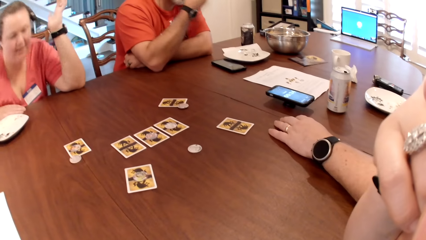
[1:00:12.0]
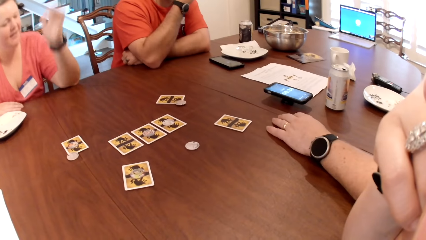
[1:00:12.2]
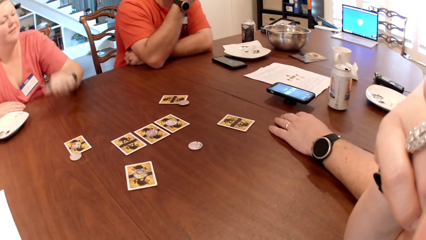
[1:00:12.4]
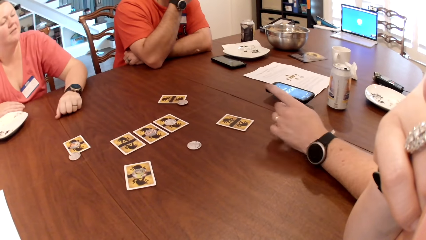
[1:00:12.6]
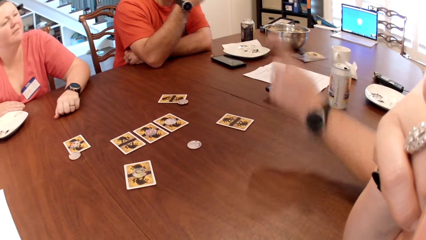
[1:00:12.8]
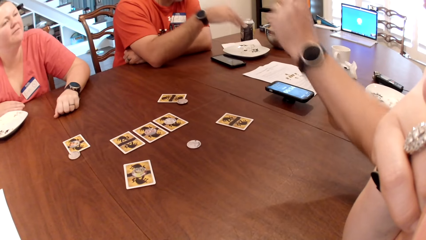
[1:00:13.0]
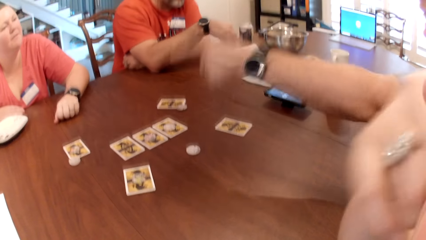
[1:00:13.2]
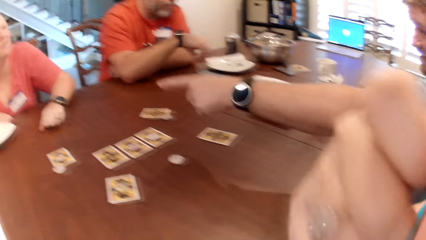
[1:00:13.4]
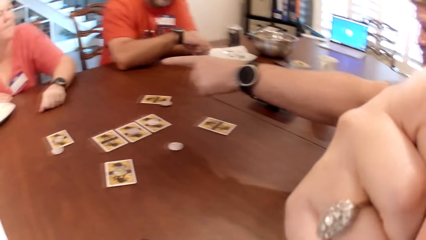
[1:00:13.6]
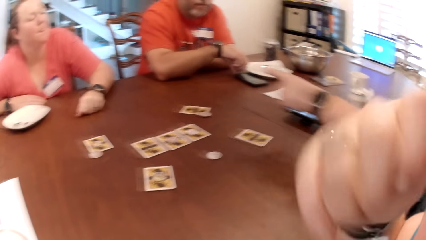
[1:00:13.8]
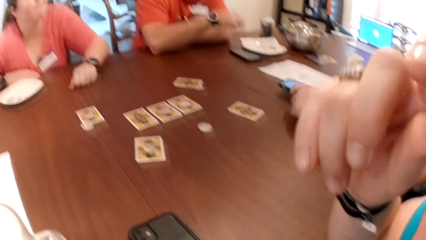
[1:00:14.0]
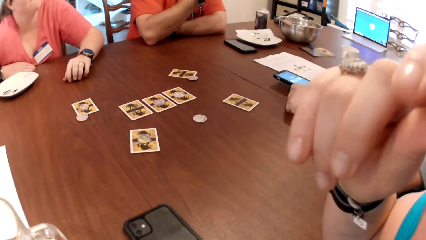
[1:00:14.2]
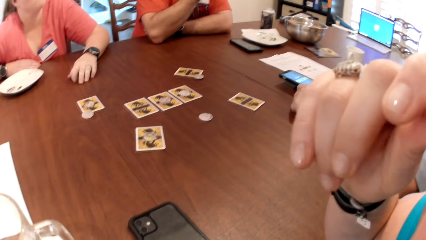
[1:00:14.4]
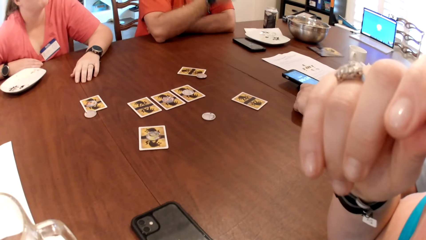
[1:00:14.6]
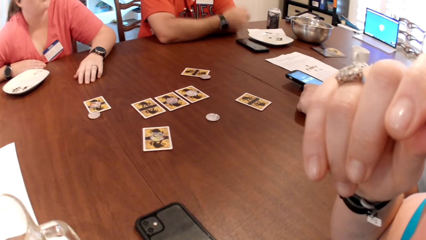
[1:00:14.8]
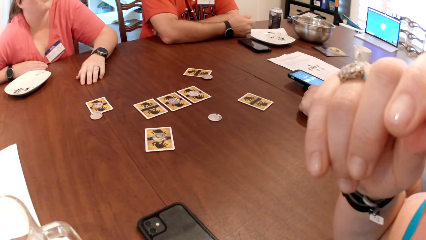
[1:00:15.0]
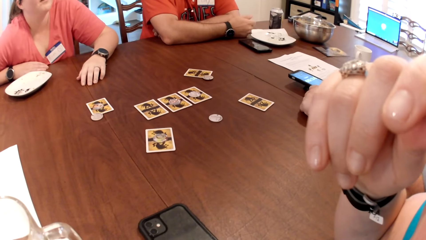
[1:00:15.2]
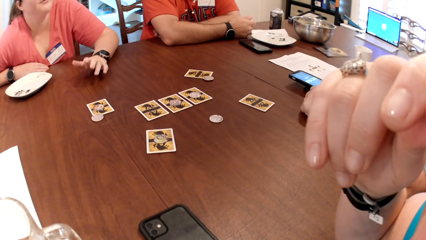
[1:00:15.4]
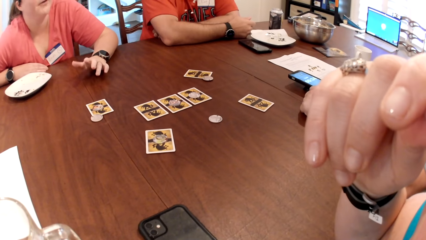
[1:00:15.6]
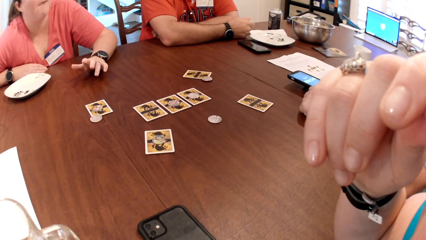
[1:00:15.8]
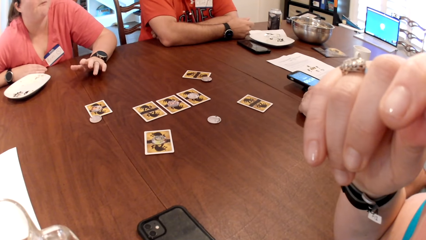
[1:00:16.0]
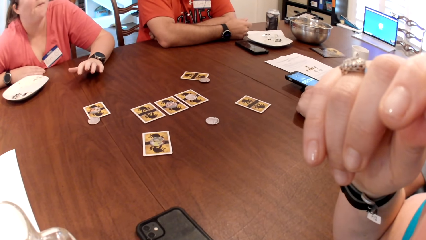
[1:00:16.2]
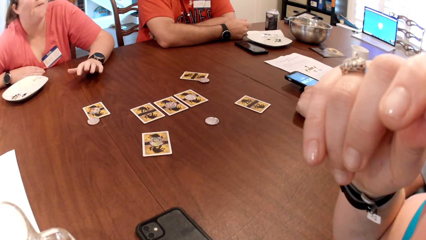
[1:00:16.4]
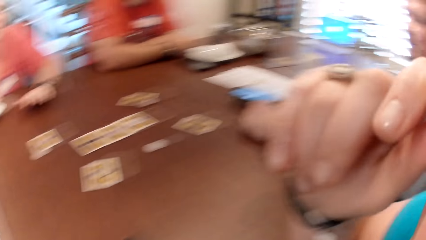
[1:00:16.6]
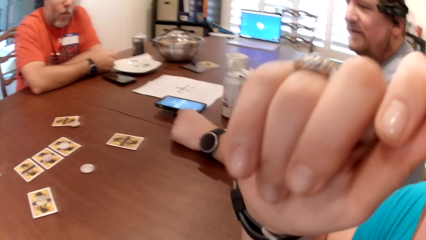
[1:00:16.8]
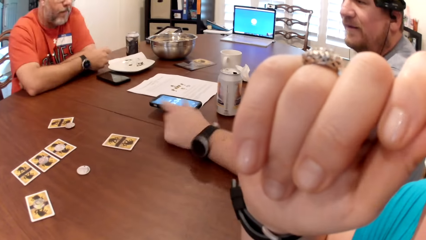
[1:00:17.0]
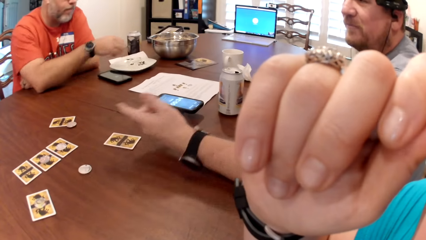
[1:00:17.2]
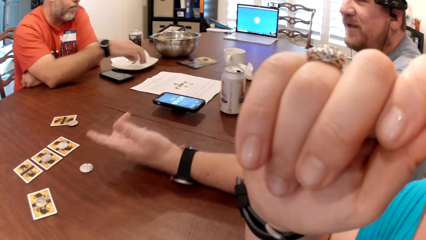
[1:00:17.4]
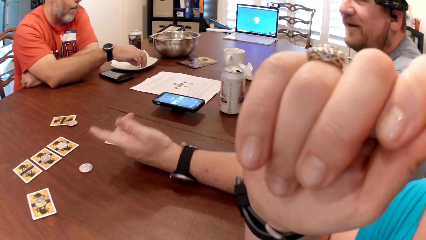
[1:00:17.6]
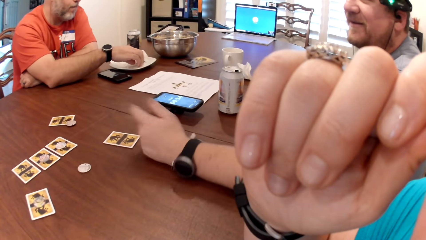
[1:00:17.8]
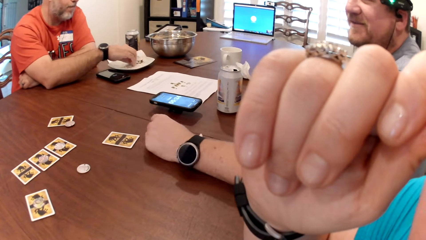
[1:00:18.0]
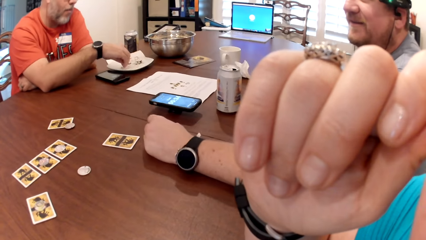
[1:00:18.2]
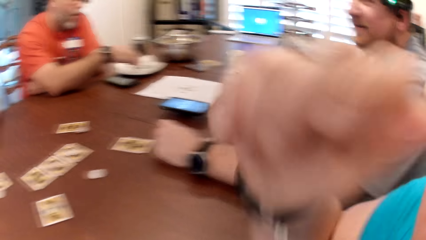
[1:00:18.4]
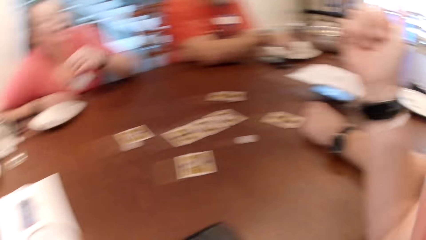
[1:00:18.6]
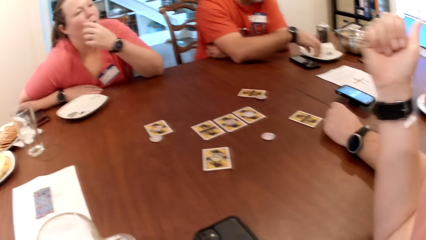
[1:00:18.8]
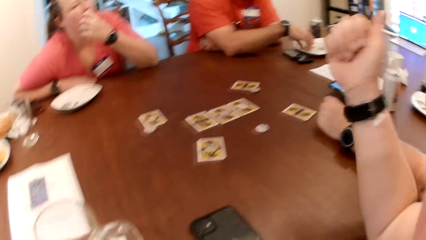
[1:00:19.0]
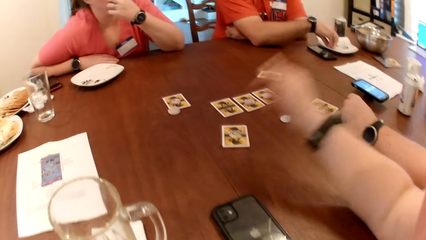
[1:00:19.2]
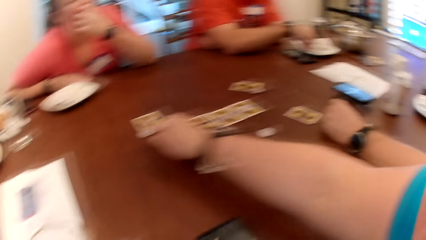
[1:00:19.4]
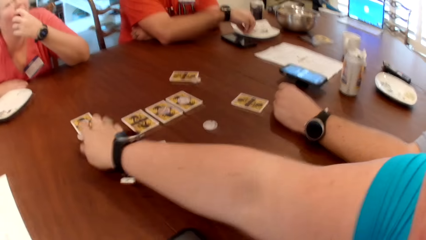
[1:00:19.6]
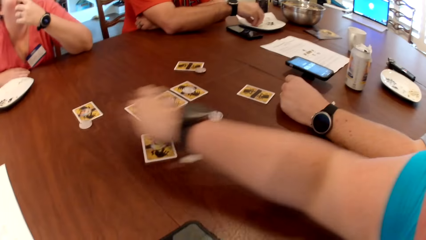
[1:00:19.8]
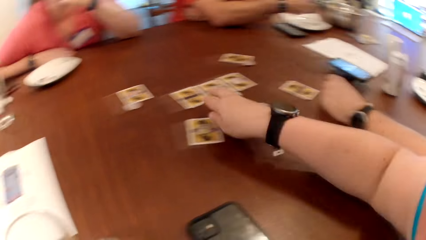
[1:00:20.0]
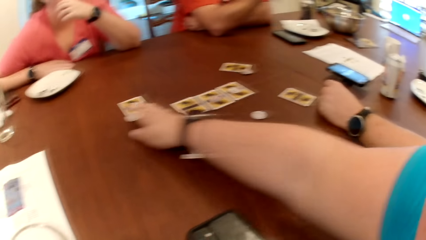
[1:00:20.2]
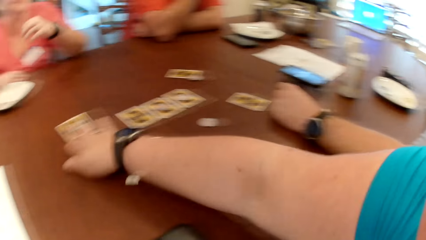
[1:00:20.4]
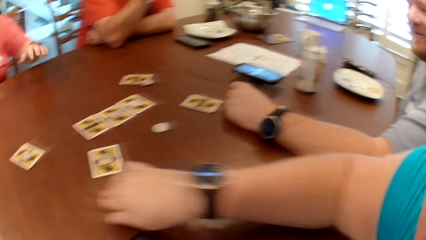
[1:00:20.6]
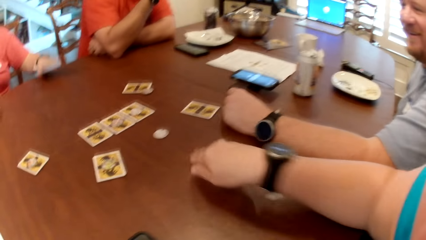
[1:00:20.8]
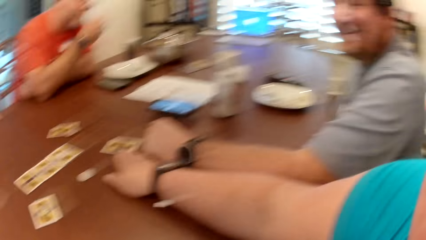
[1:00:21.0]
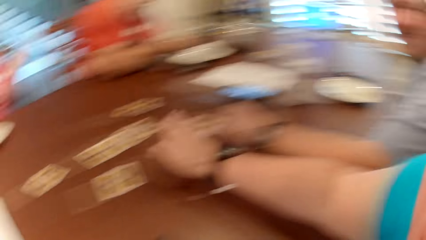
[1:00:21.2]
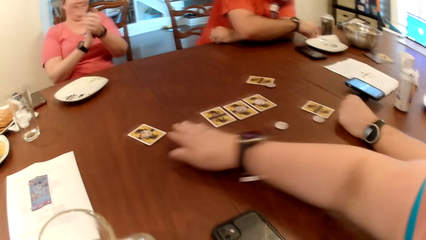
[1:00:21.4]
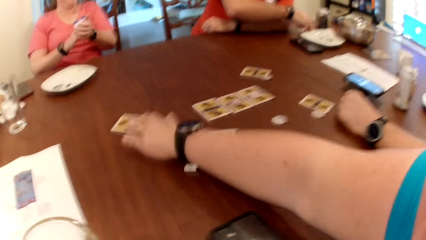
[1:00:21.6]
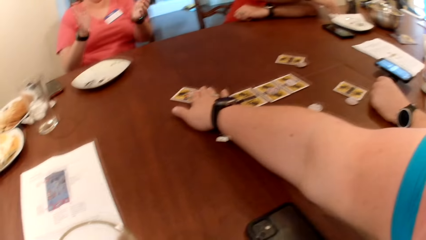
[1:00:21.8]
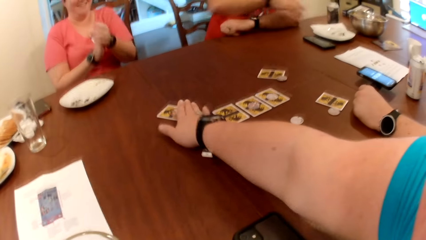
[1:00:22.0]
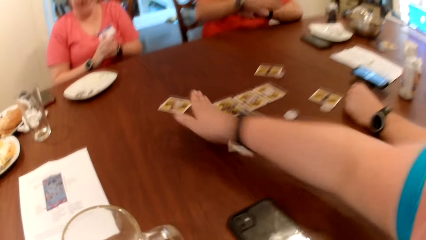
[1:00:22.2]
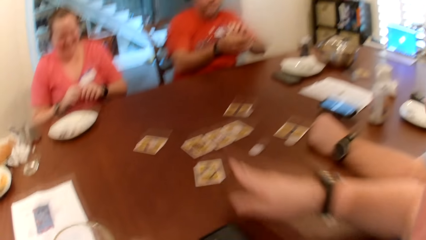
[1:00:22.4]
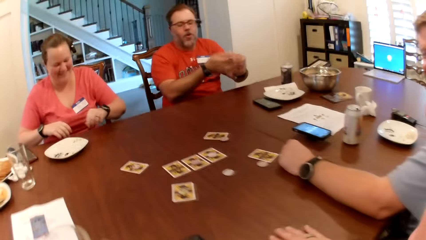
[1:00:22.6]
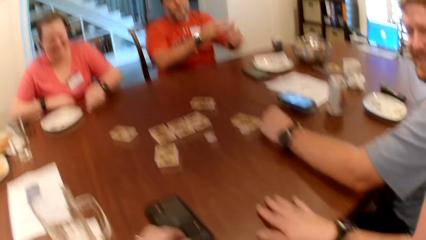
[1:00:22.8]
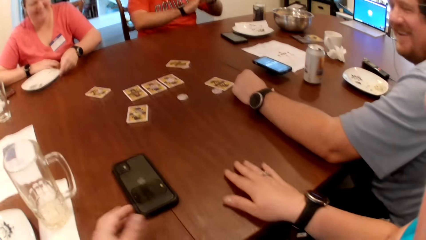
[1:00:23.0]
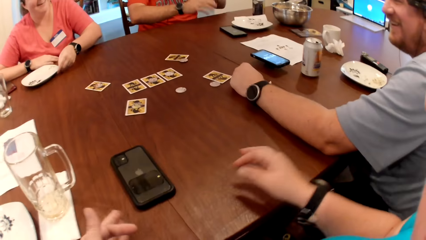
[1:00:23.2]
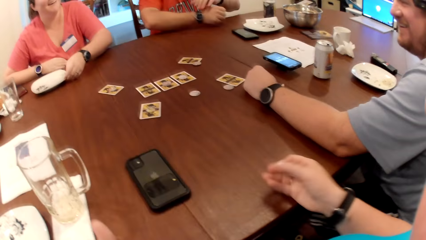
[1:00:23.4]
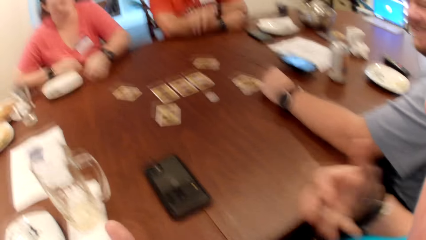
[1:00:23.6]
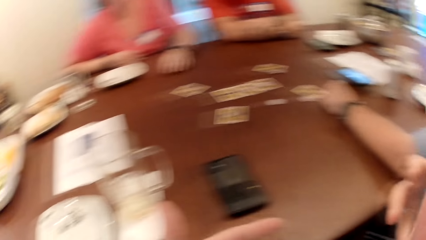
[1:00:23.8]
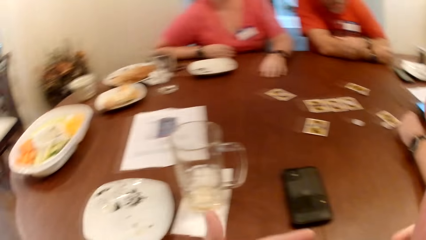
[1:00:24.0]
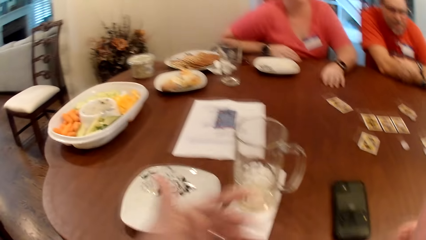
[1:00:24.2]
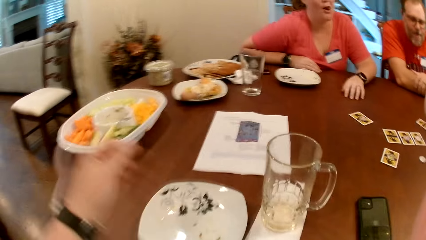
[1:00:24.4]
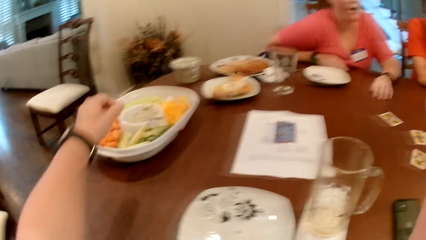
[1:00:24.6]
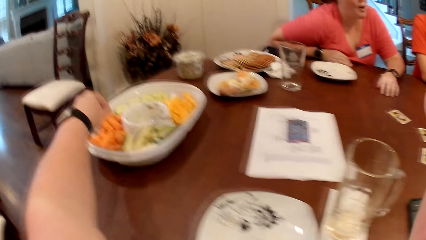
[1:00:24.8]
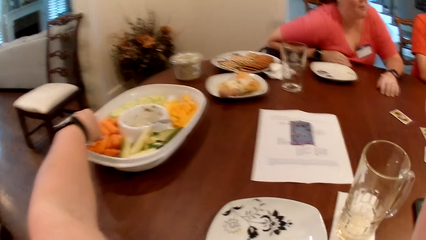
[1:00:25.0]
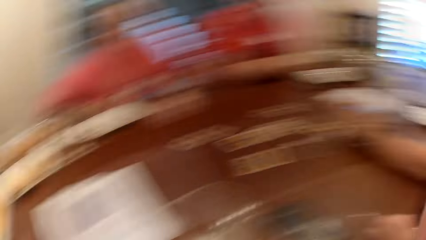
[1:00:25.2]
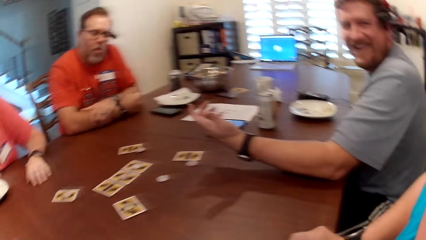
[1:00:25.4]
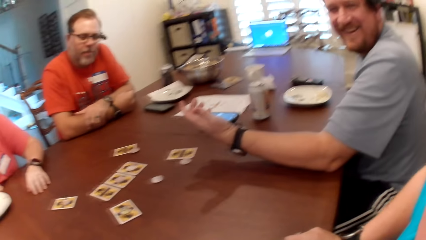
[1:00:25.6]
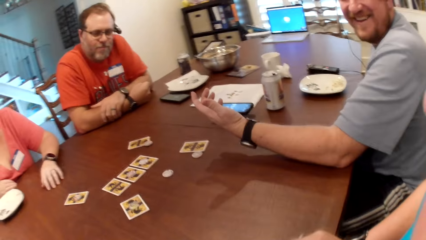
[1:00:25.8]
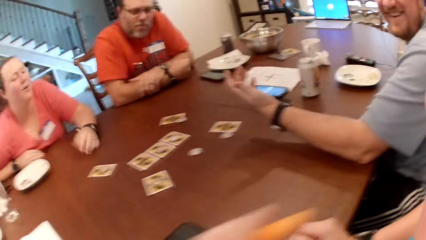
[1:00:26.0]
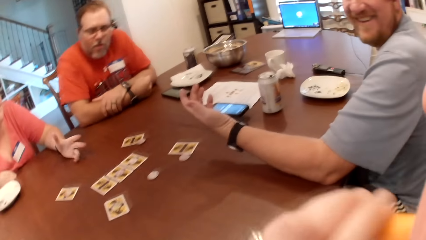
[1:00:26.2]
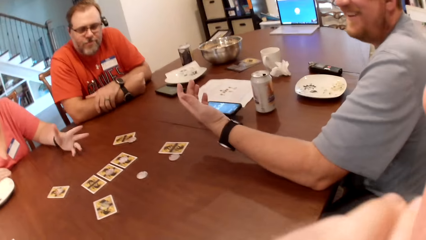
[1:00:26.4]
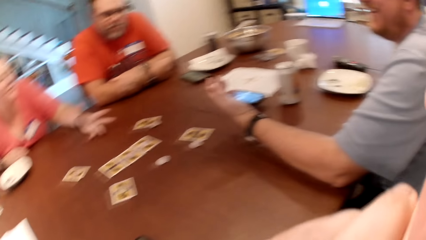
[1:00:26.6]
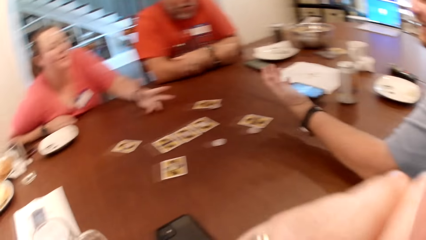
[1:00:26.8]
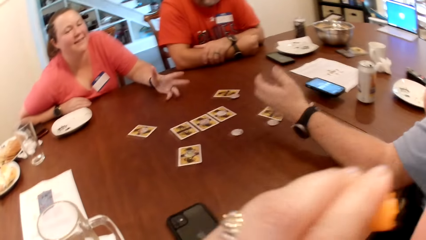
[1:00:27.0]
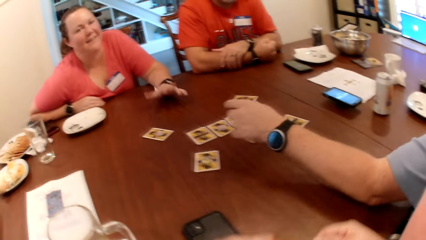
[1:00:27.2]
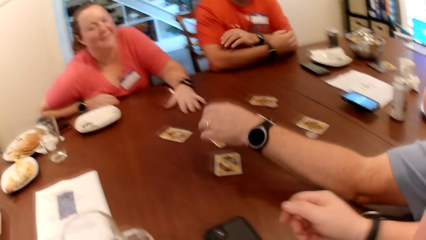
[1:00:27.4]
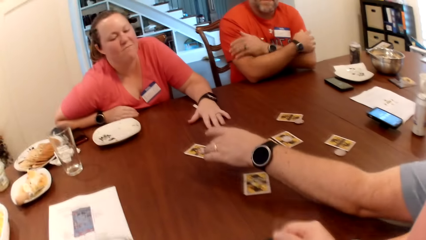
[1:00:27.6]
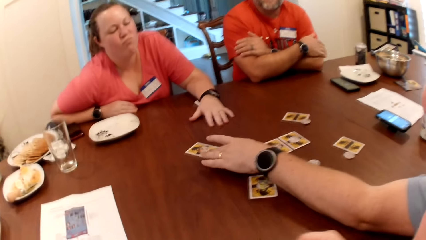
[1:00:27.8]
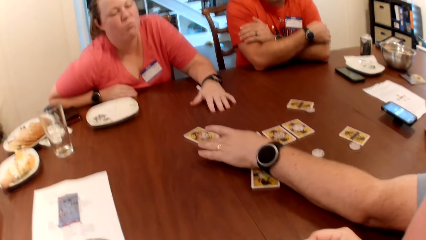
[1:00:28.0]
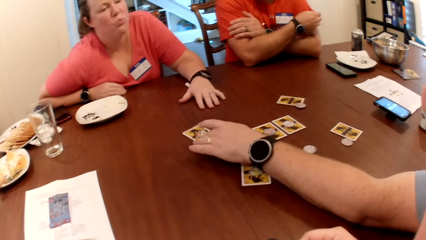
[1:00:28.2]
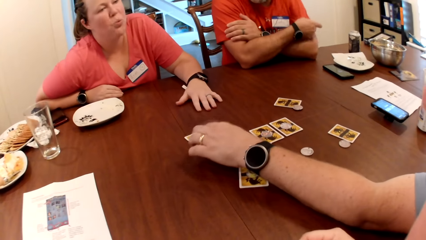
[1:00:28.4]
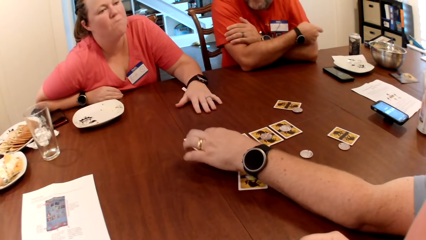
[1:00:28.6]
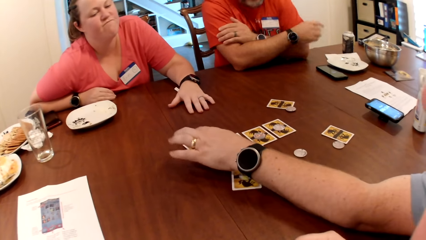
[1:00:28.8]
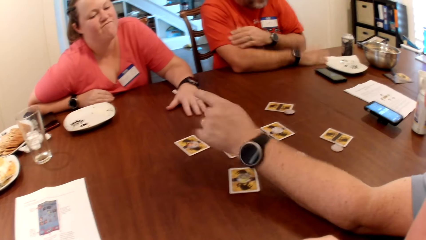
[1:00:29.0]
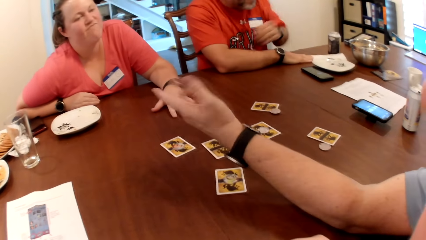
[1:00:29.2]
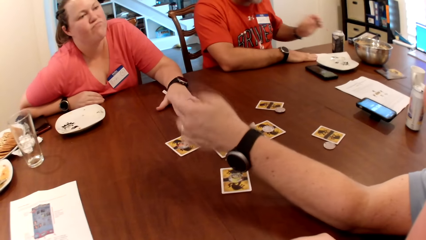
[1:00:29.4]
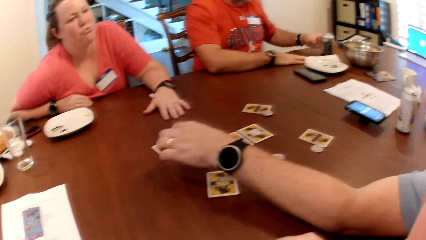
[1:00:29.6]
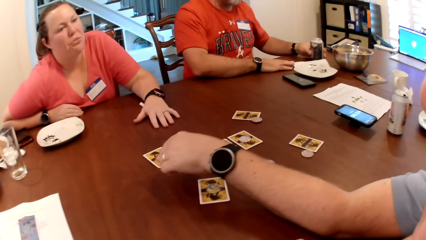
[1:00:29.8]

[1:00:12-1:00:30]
A man puts the cookies in his right hand into his mouth. A woman moves the hand on the table. Another man talks to the woman. The first man eats the crisps from the table. The camera wearer moves the hand on the face. The first man puts the hand on the table. The other man moves the hand on the table. The first man picks cookies from the plate with his right hand. The camera wearer moves the hand on the cards. The woman moves the hand on the table. The camera wearer moves a card on the table with her right hand. The woman claps the hand. The first man wipes the hands. The woman moves a plate on the table with her left hand. The camera wearer picks a piece of carrot from a plate on the table with her left hand. She puts the piece of carrot in her left hand into her mouth. The other man moves a card on the table with his left hand.
